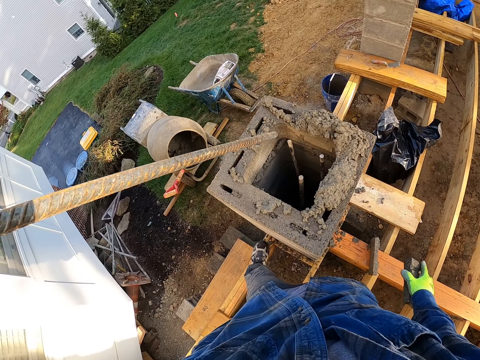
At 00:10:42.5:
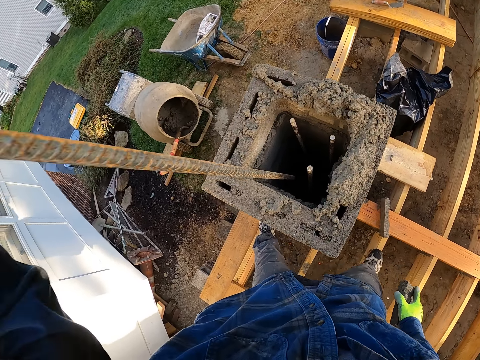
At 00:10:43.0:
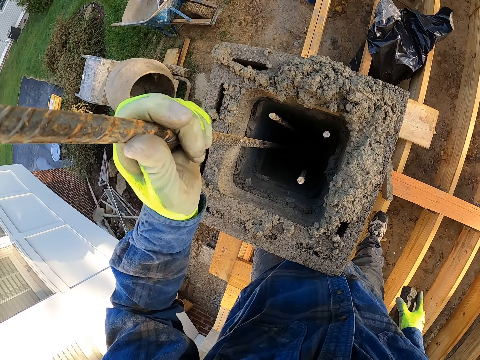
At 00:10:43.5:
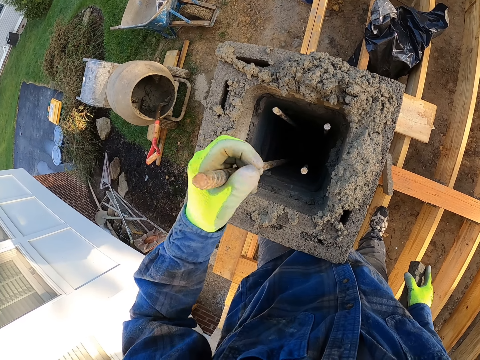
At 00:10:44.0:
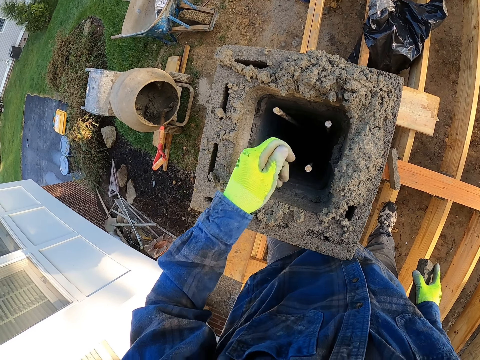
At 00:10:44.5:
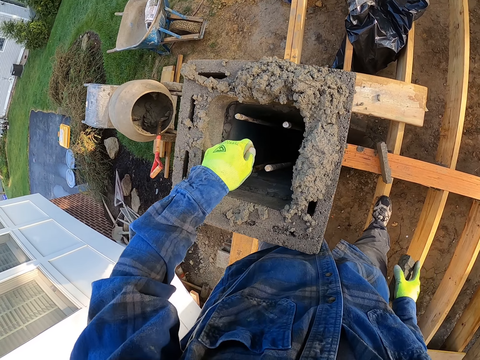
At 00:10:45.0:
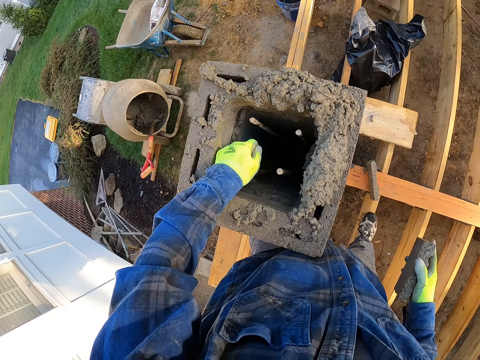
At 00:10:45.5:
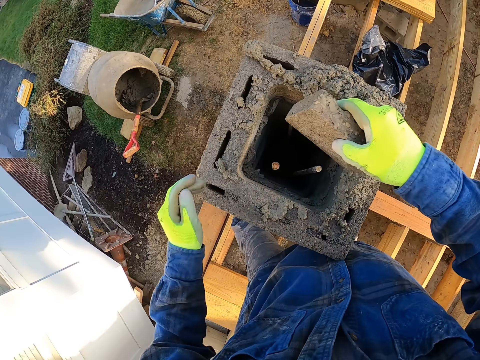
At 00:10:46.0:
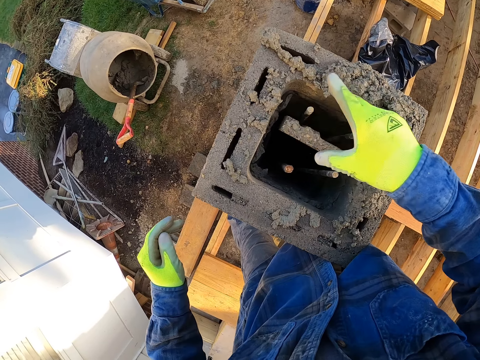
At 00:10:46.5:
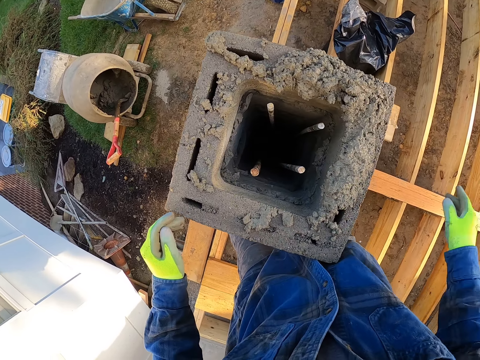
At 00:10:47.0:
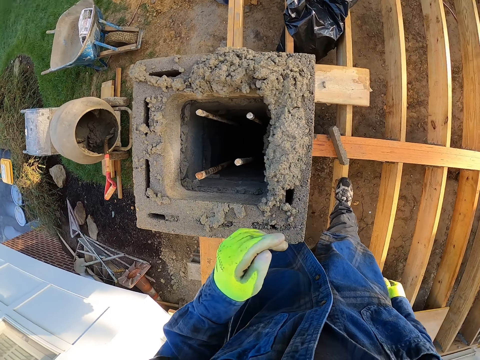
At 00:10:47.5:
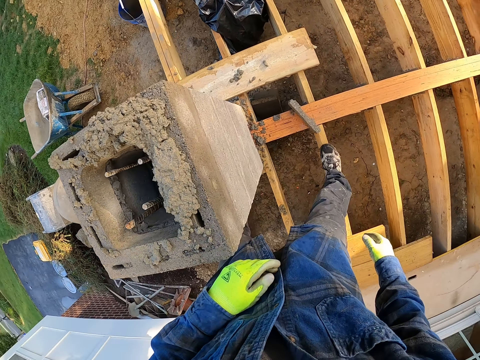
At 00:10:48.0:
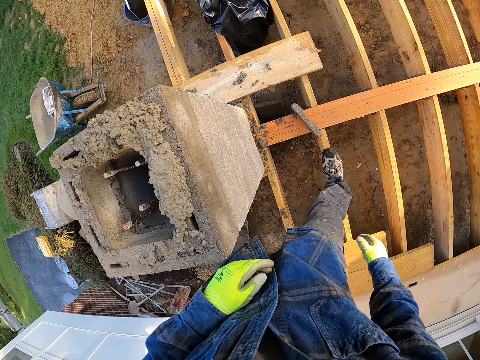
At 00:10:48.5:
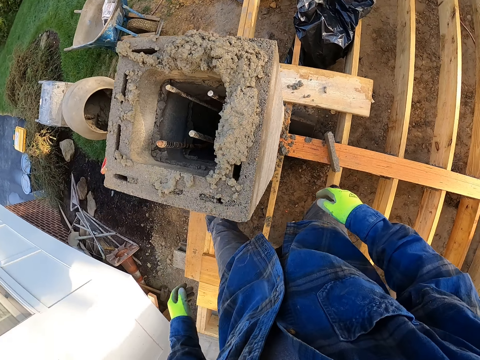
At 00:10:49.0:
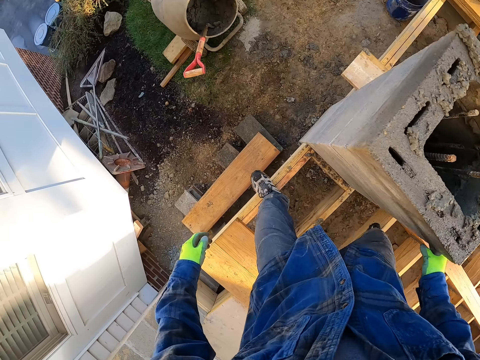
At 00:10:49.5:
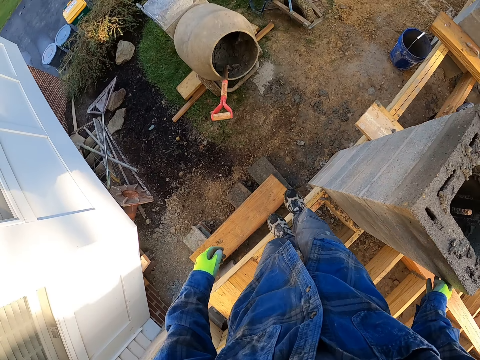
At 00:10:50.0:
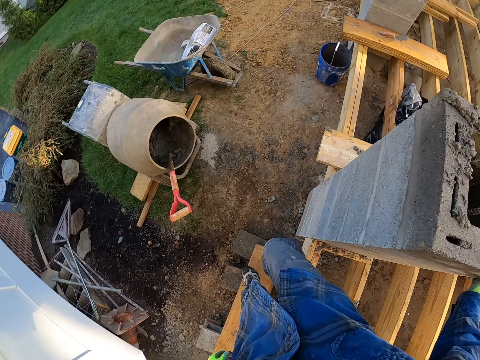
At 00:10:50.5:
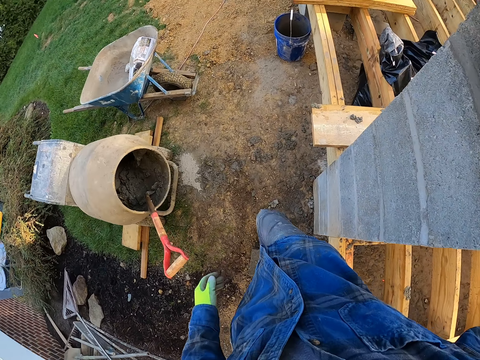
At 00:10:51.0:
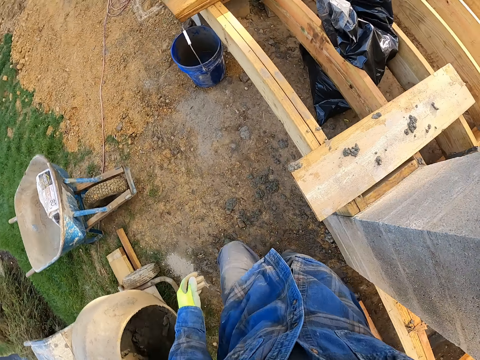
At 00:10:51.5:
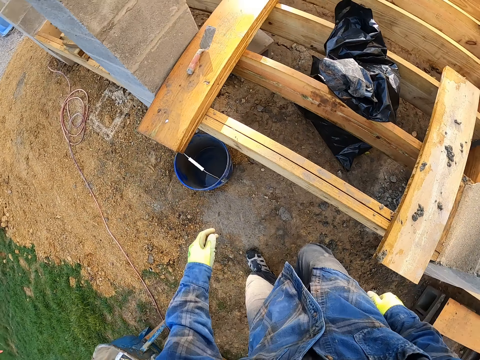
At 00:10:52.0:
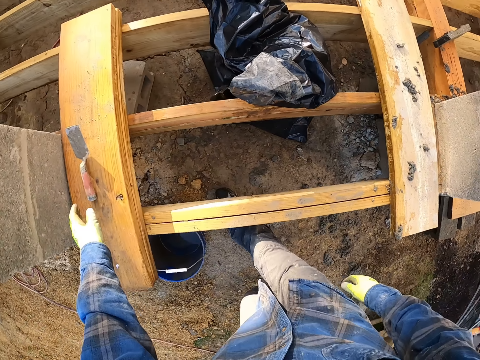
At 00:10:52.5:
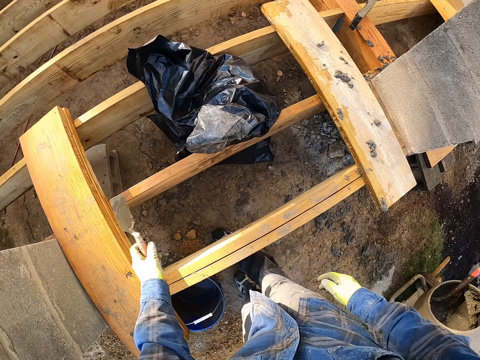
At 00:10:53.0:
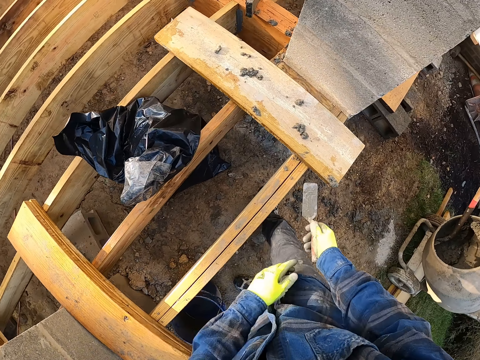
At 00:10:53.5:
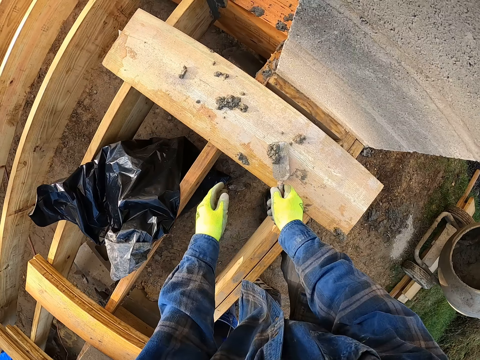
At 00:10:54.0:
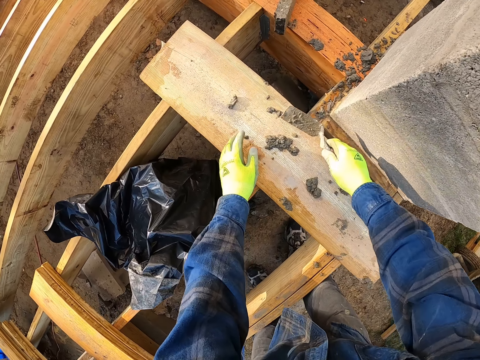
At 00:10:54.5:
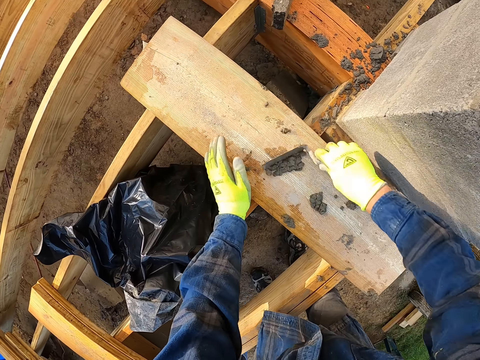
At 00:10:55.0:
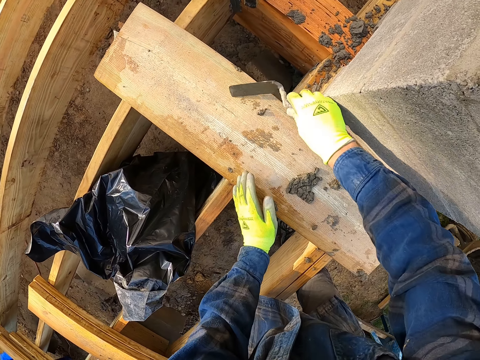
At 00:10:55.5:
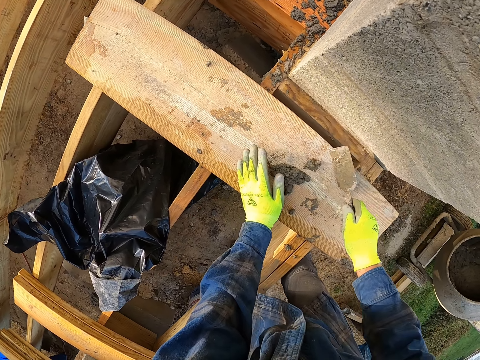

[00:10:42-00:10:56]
The camera wearer puts the reinforcement steel in the corner of the pillar. They drop the brick in the pillar. They stare around. They step down from the wooden foundation. They pick up the hand trowel from the wooden foundation. They gather concrete on the wooden foundation with the hand trowel.

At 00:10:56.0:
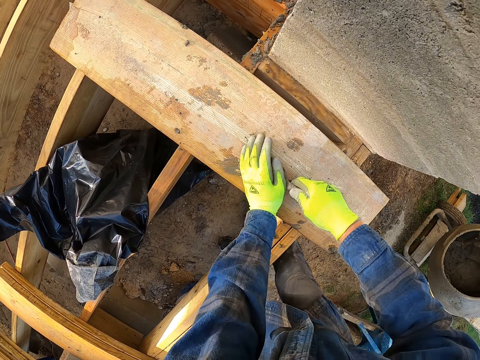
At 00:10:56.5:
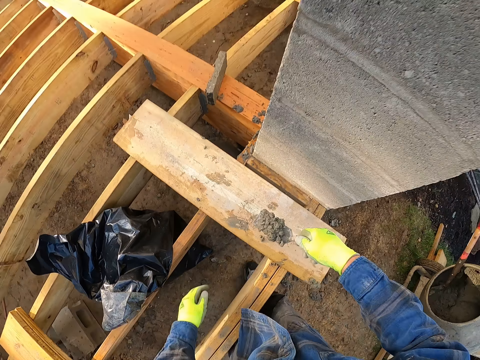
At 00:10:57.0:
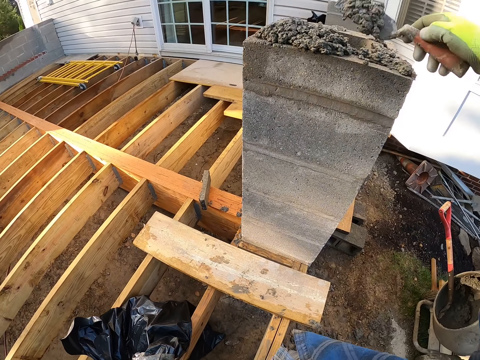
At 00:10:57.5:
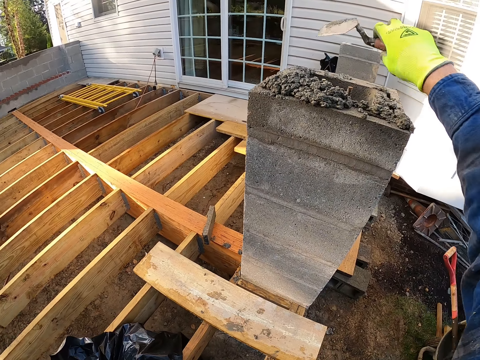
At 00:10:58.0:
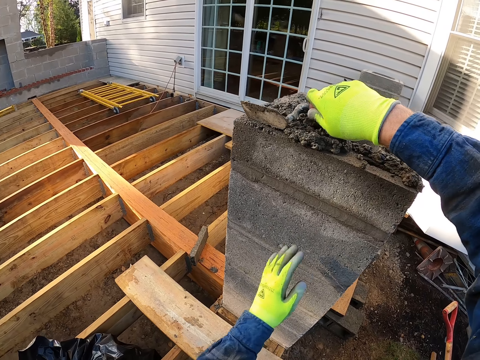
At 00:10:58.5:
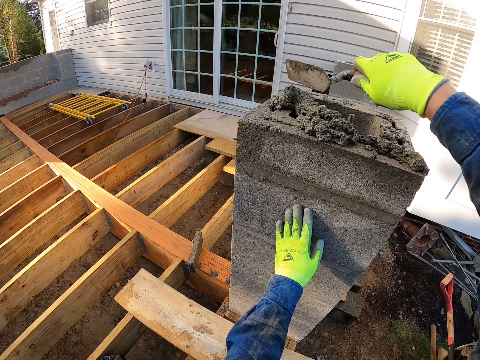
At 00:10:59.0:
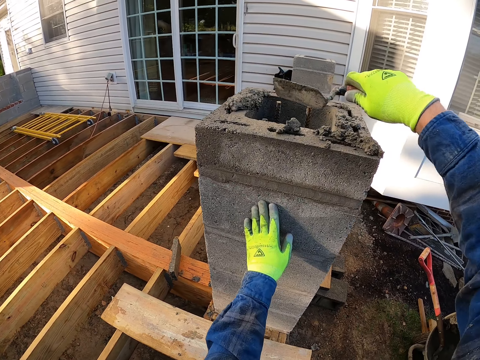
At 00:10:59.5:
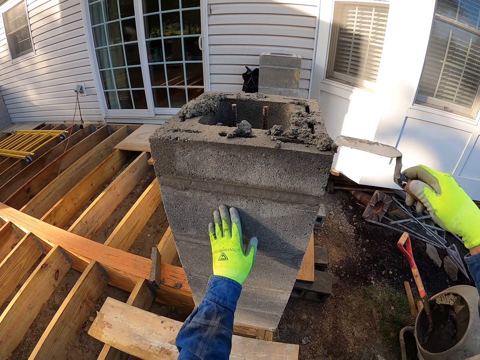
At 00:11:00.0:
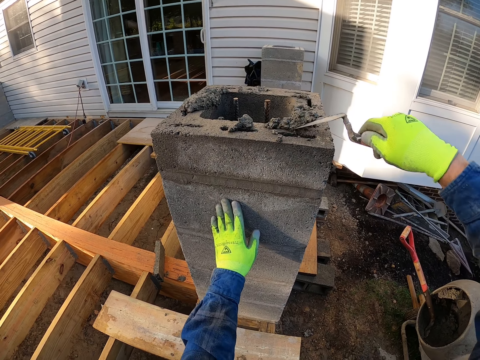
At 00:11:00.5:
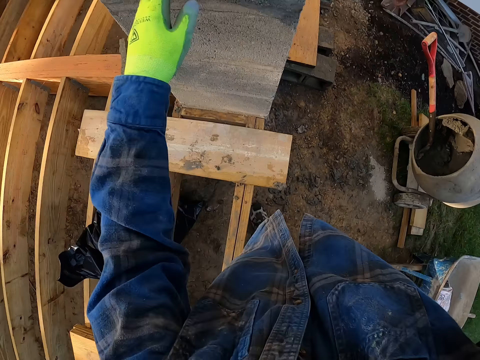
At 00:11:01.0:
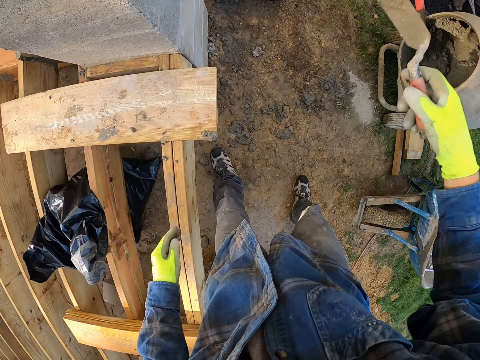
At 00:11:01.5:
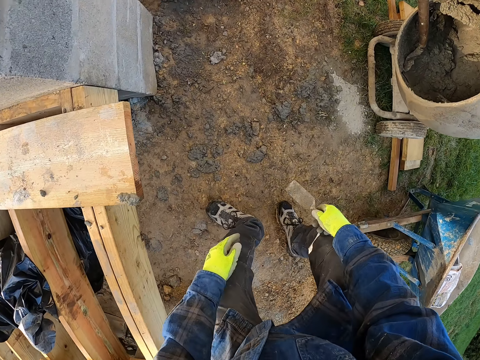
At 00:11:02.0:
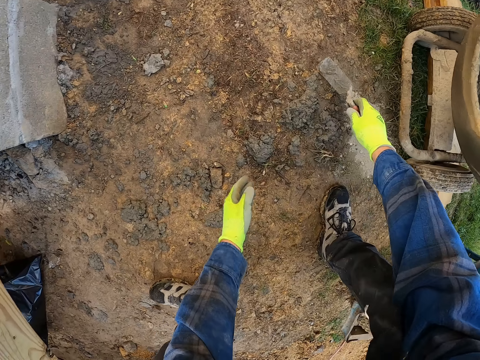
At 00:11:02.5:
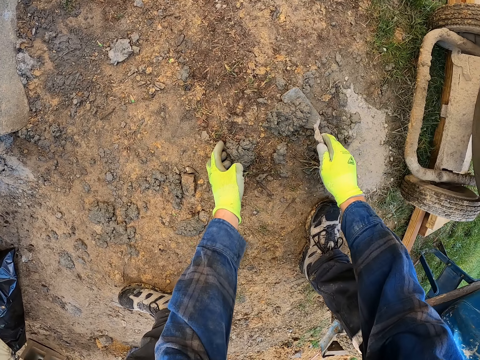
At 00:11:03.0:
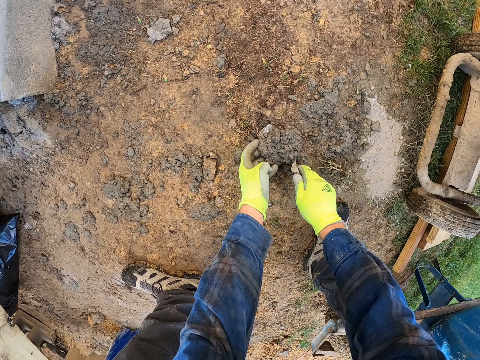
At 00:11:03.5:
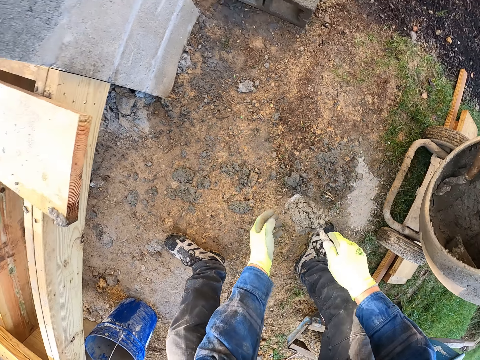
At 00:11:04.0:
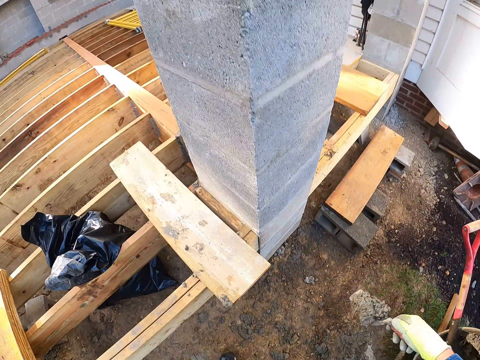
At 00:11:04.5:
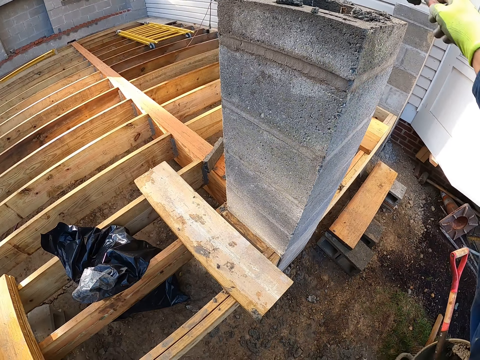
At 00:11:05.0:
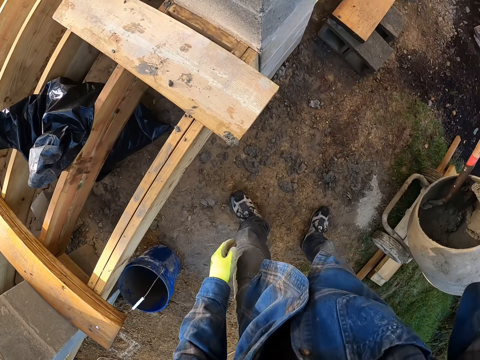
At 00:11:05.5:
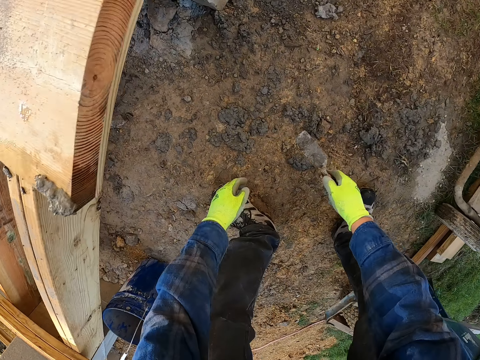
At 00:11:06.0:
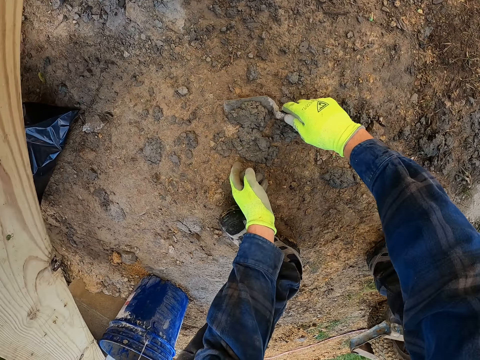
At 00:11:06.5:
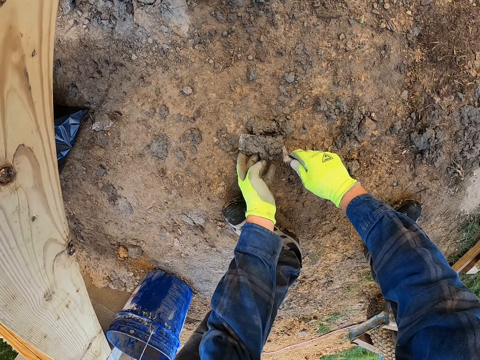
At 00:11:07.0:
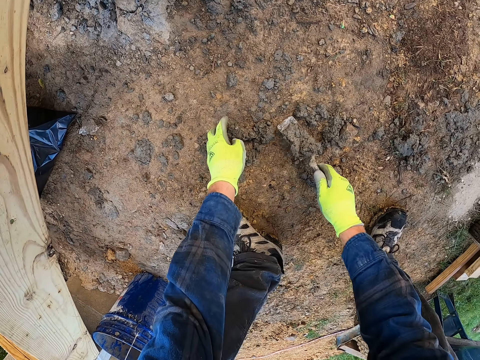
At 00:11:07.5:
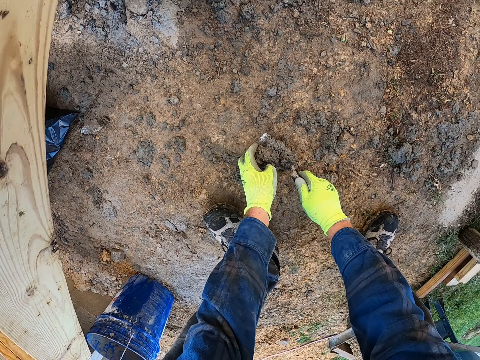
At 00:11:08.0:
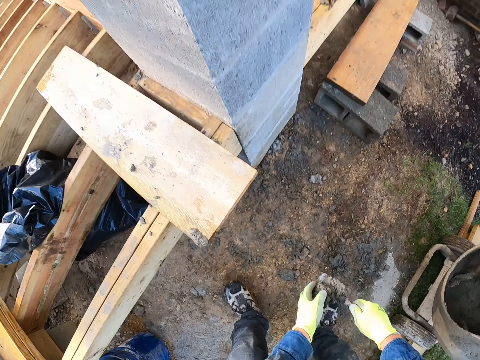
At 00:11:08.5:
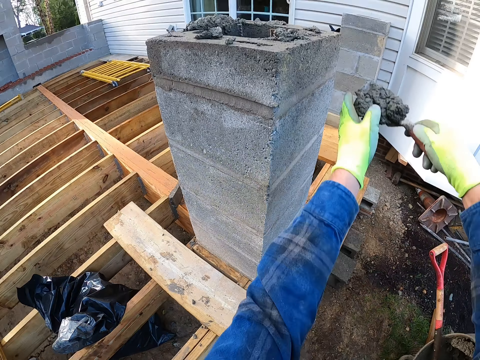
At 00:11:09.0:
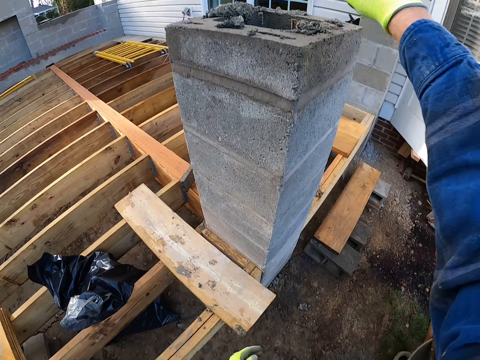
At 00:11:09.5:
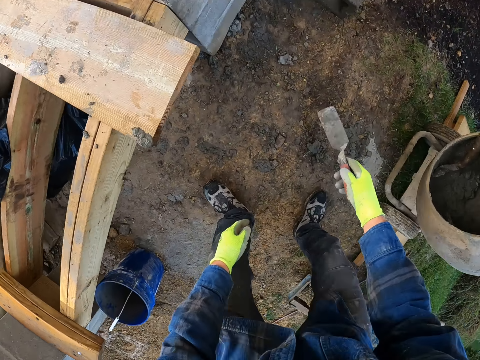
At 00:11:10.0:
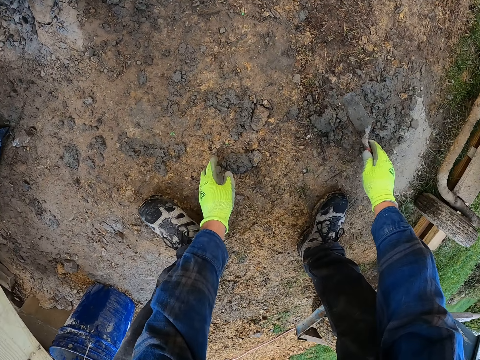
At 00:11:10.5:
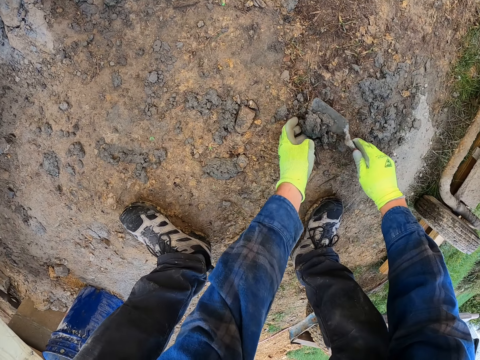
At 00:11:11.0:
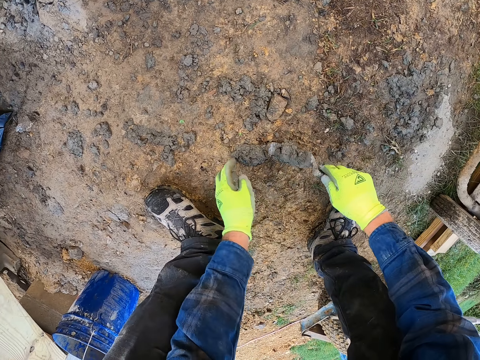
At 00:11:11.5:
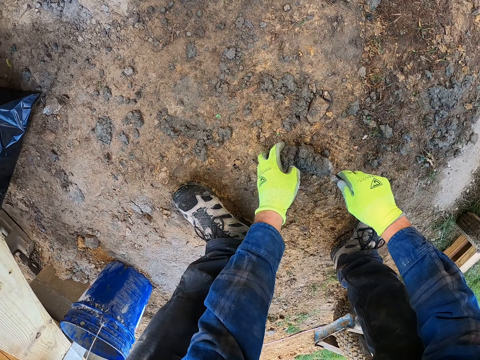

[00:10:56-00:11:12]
The camera wearer packs the concrete with the hand trowel. He throws the concrete into the pillar. He pushes the concrete on the edges of the pillar to the inside of the pillar. He packs concrete from the ground with his hand and the hand trowel. He throws the concrete into the pillar. He packs concrete from the ground with his hand and the hand trowel. He throws the concrete into the pillar. He packs concrete from the ground with his hand and the hand trowel.
